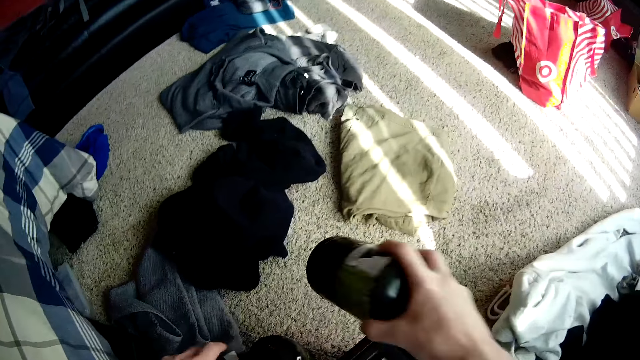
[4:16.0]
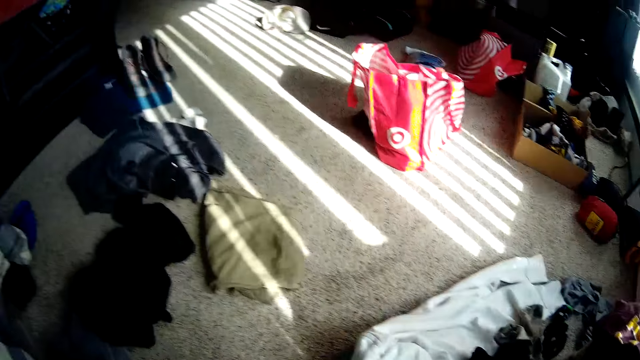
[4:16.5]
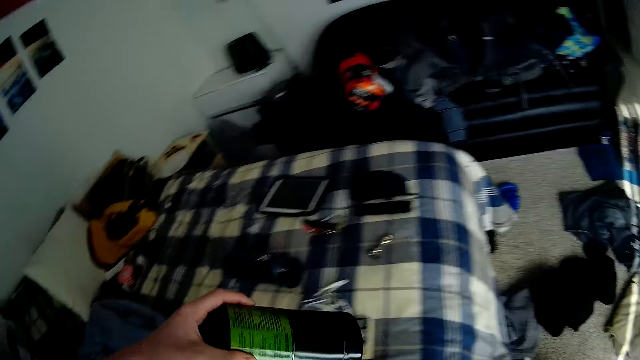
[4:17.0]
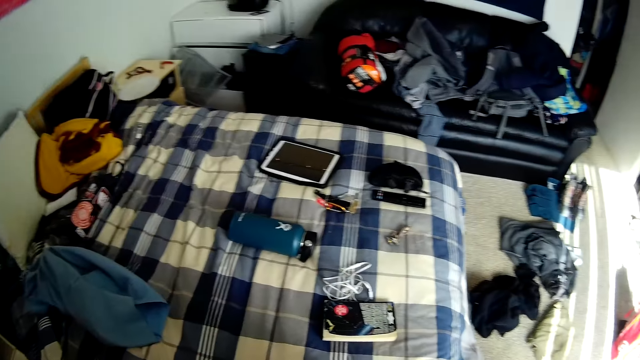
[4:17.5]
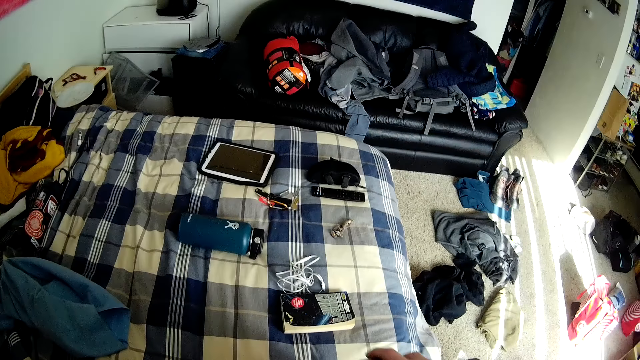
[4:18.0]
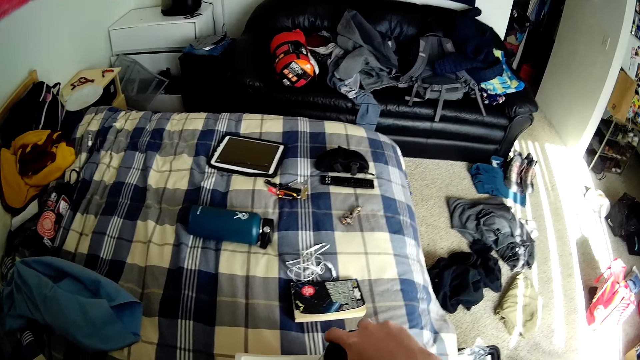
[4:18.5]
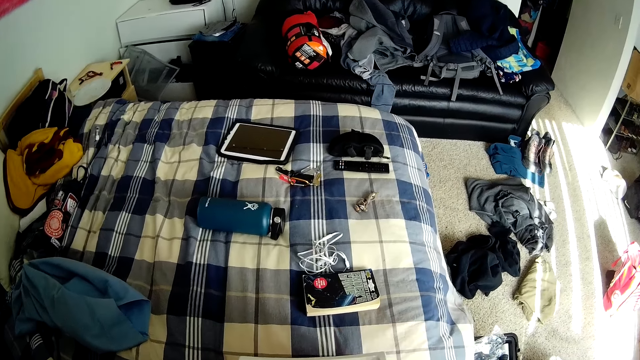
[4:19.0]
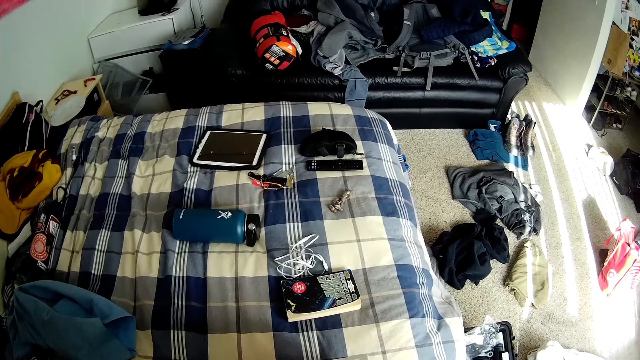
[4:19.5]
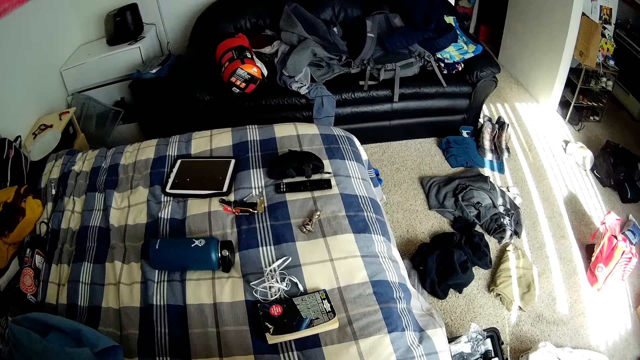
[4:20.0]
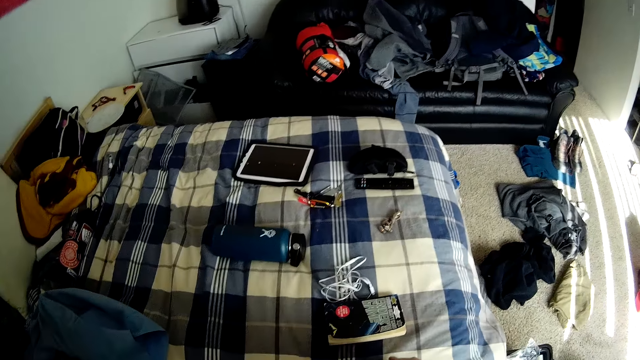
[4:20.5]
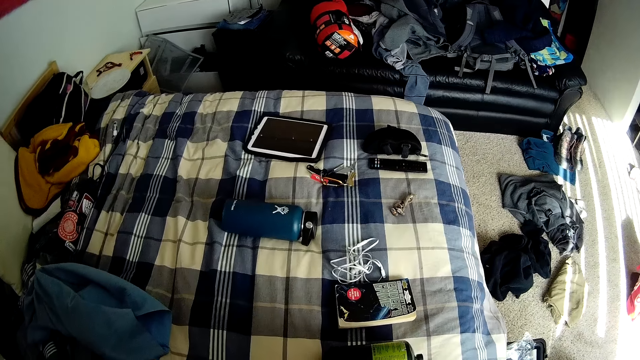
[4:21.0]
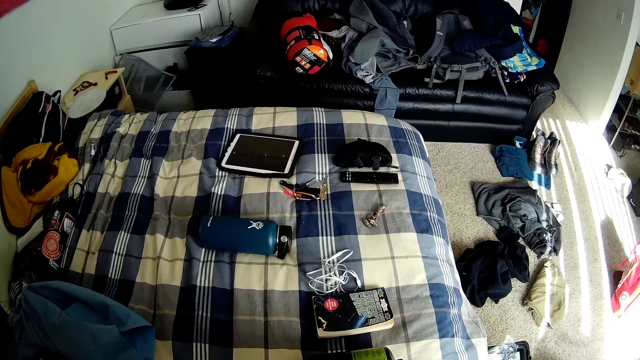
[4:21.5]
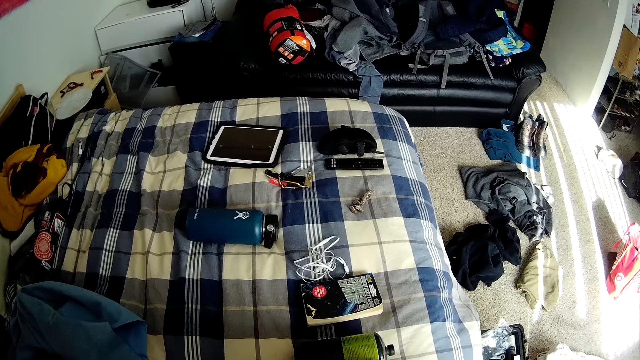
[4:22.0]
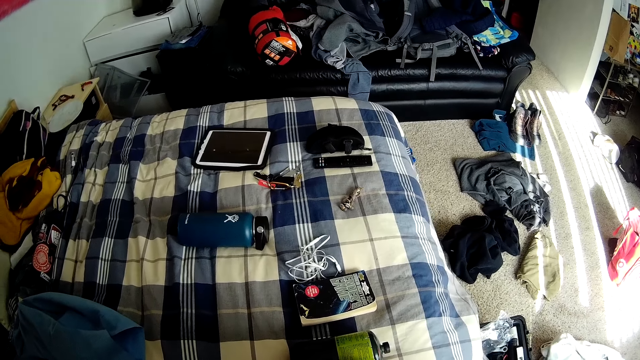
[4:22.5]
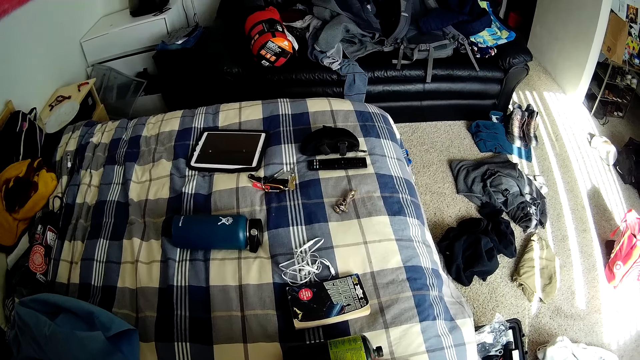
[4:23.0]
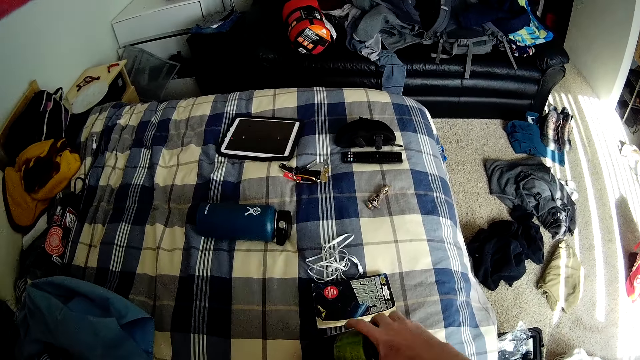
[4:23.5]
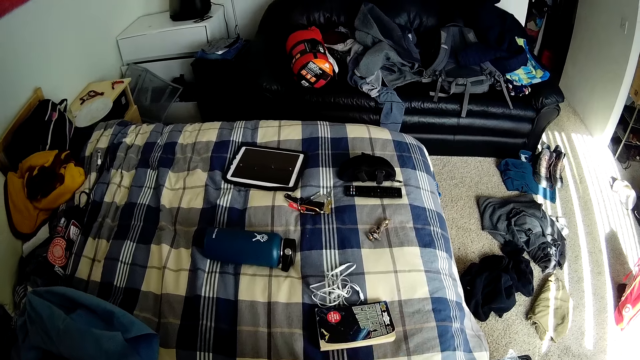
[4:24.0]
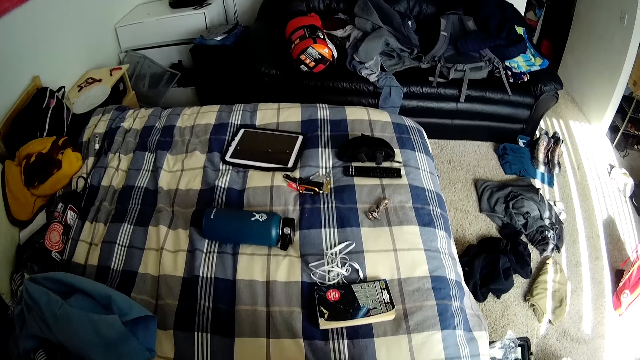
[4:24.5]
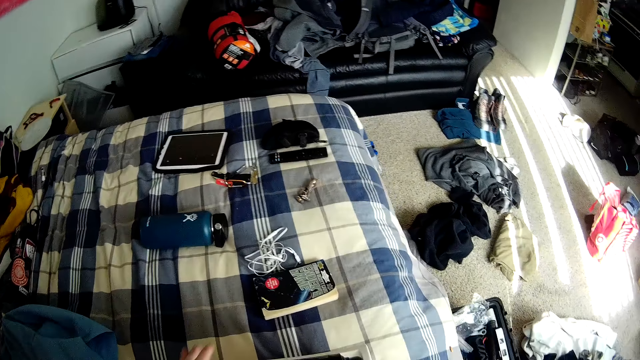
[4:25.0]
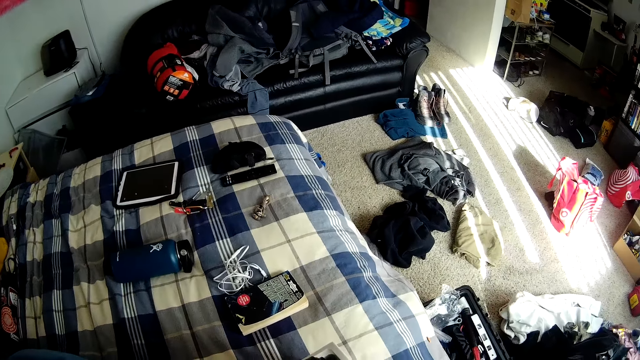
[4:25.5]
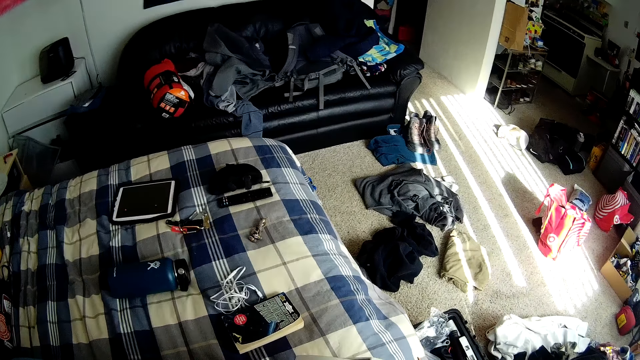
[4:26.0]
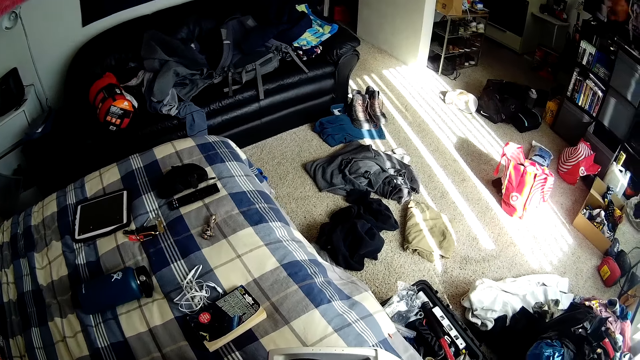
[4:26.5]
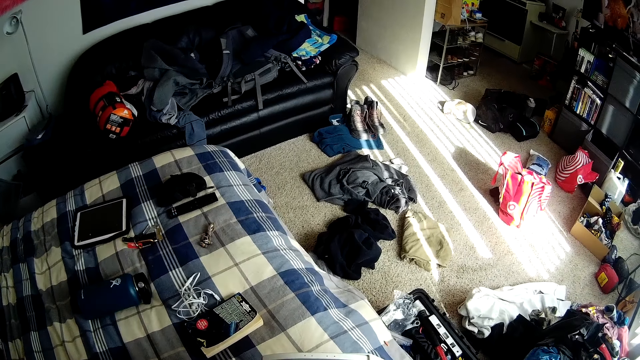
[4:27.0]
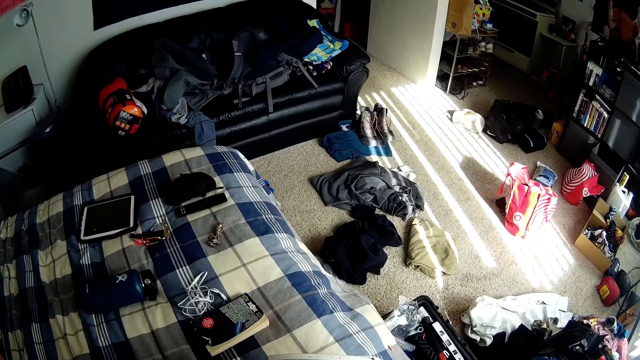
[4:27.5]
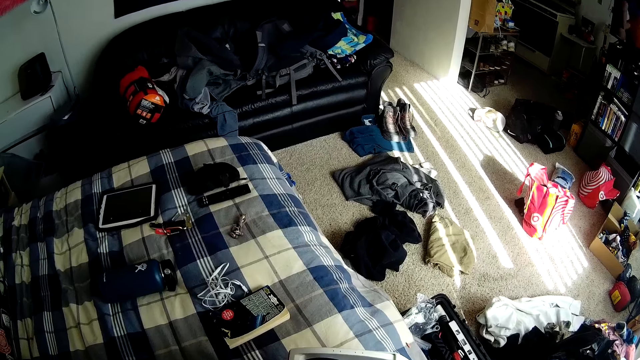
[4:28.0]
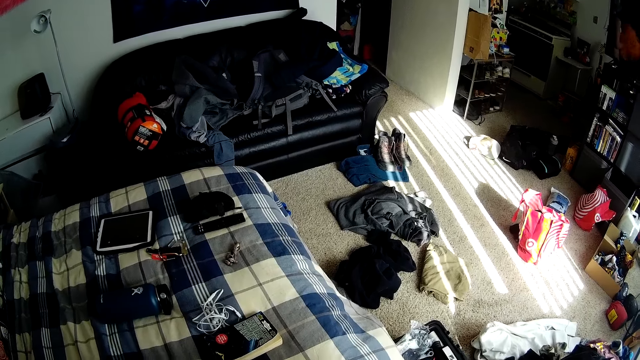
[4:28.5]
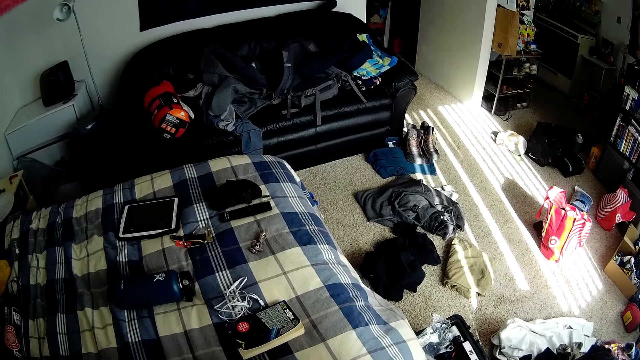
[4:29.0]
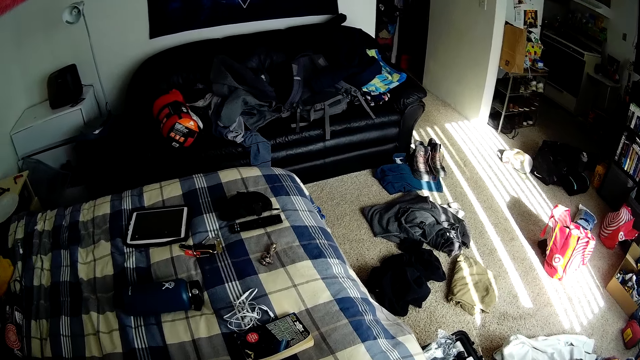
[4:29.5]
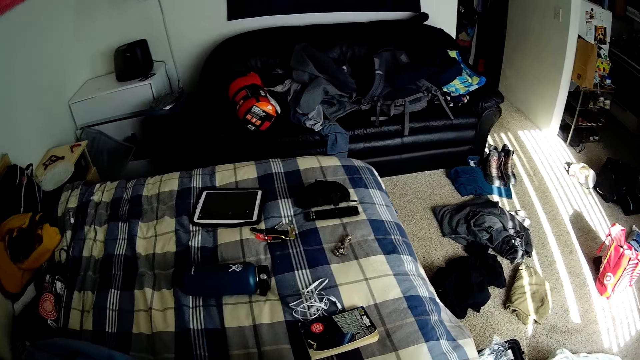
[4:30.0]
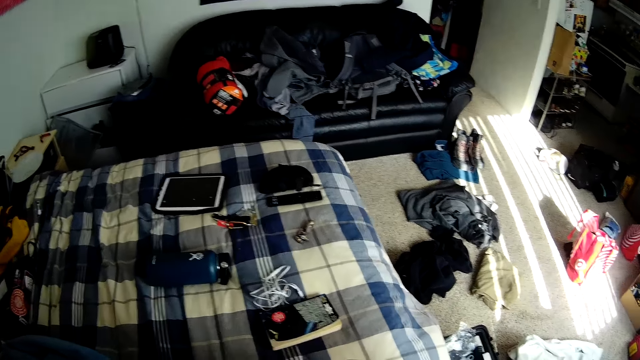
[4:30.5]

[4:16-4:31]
The camera wearer picks up a flask from the floor with his right hand. He picks up a bottle from the bed with his right hand. He opens the box.

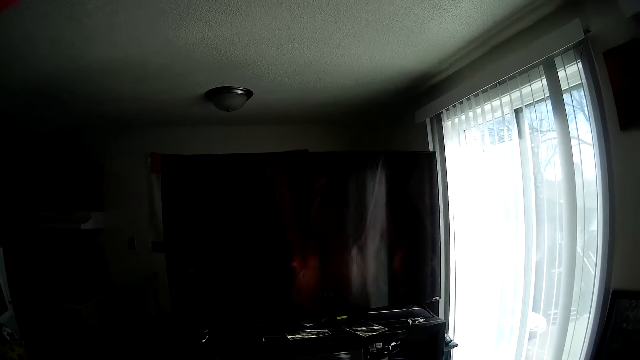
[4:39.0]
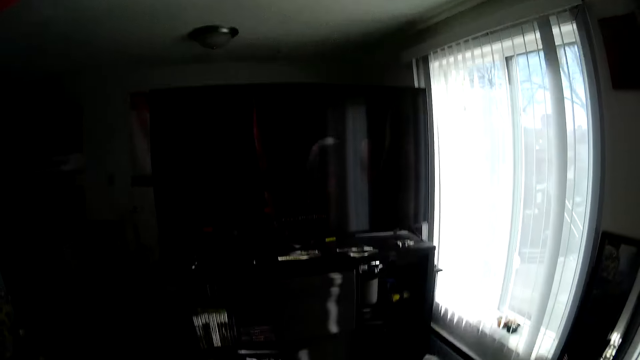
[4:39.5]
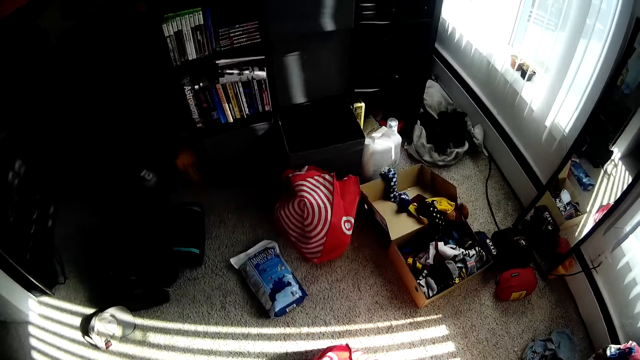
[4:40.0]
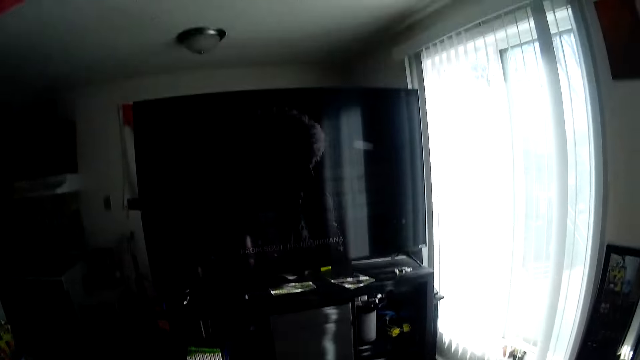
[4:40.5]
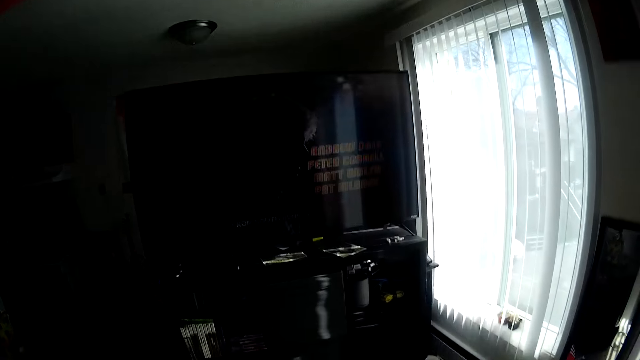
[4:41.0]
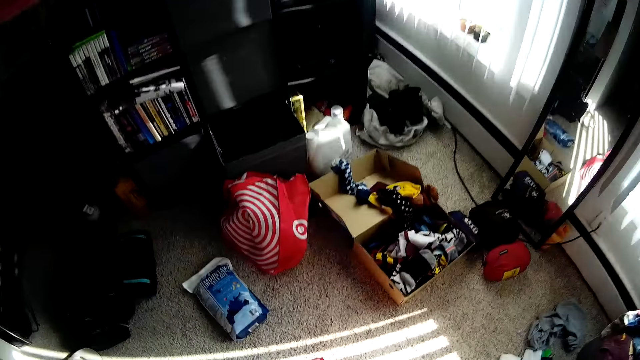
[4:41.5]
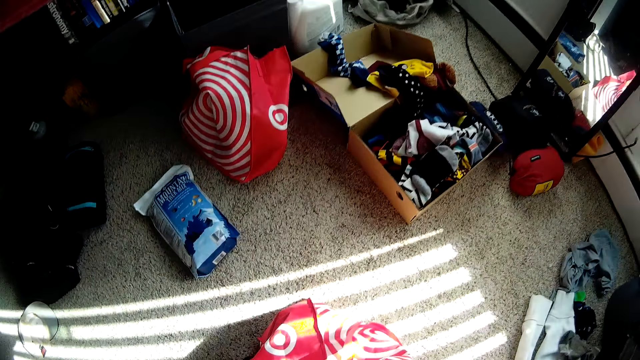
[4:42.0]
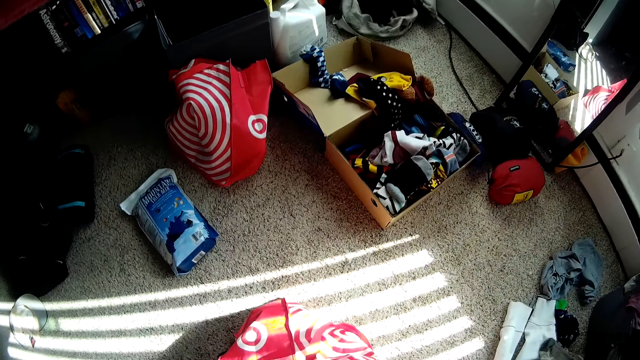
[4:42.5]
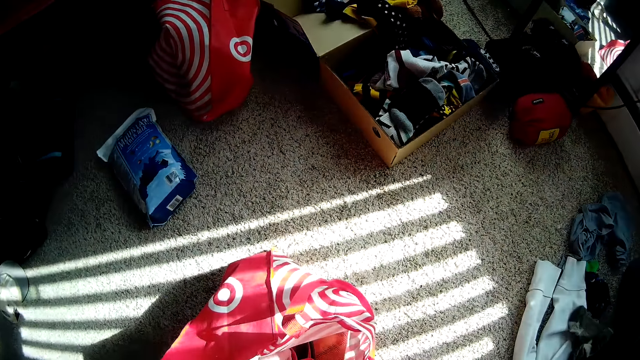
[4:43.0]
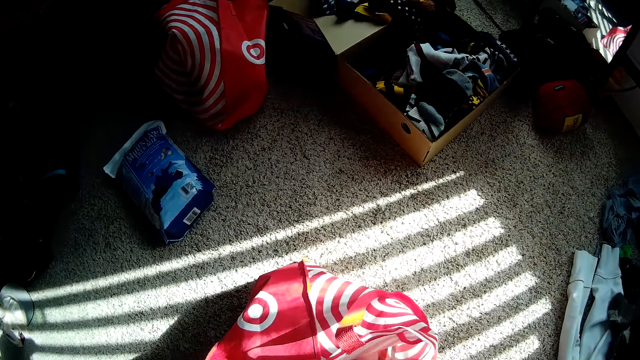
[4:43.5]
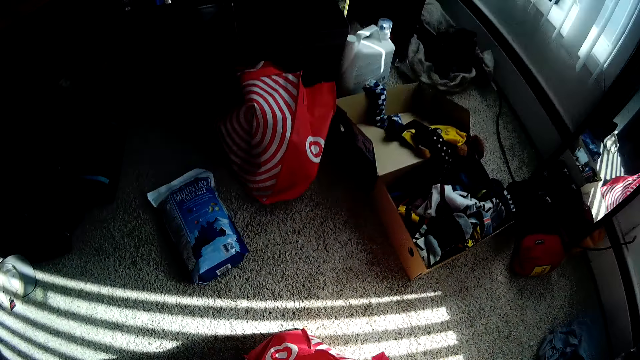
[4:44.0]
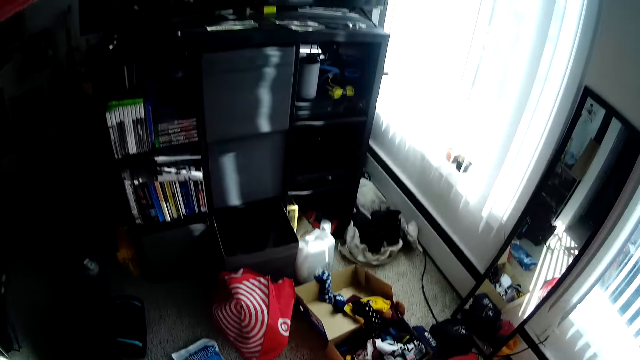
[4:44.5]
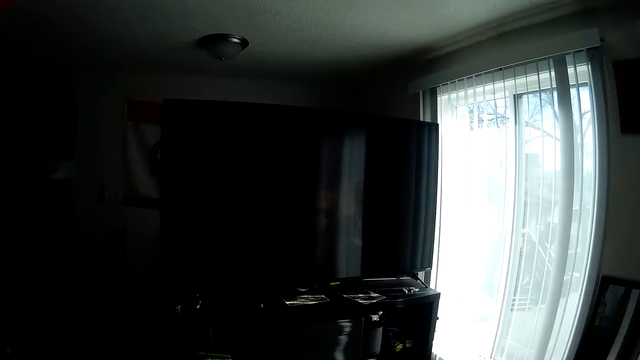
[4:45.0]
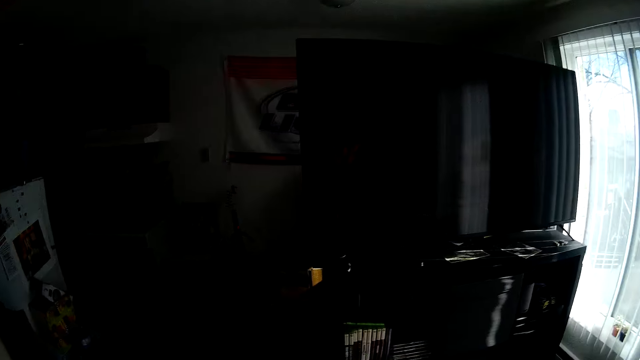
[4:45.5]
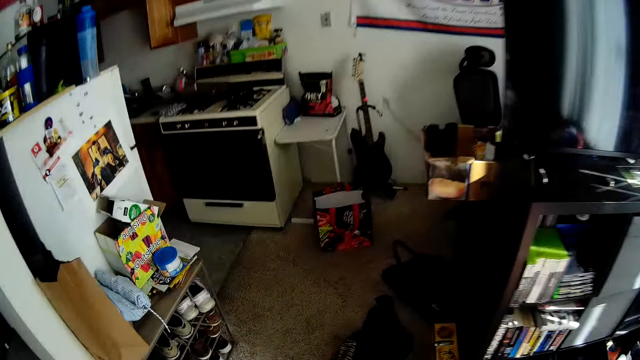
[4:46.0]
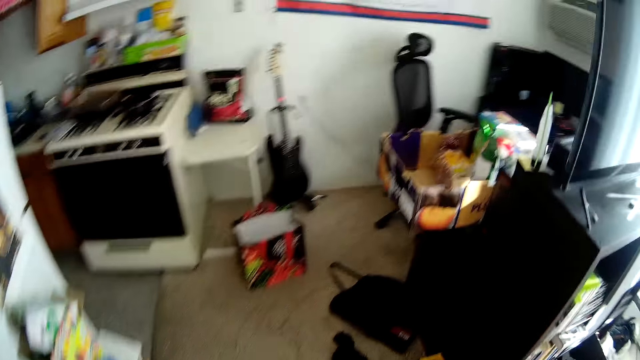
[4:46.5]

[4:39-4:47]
The camera wearer touches a plastic bag.
